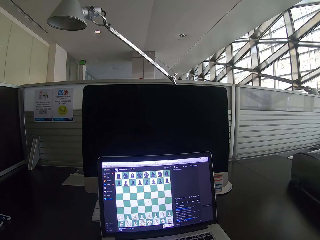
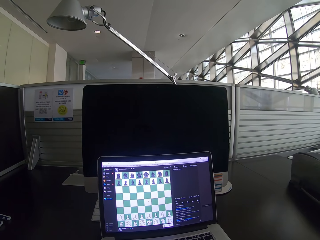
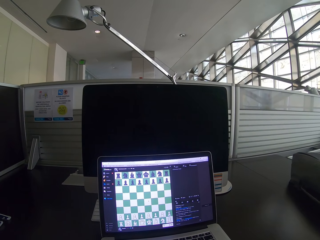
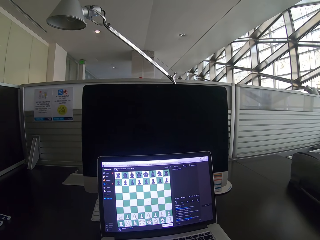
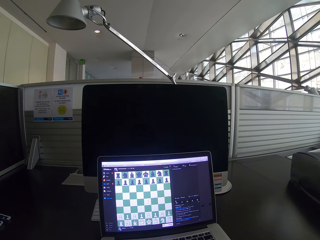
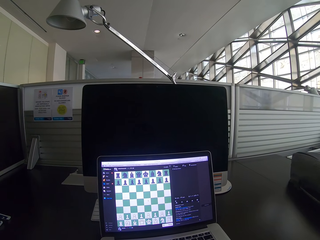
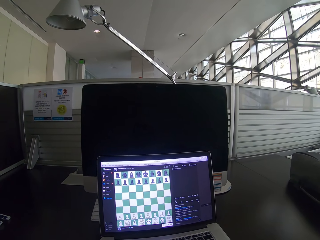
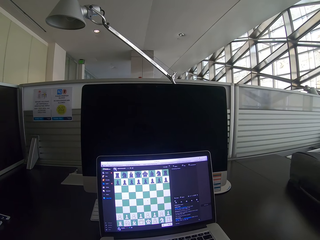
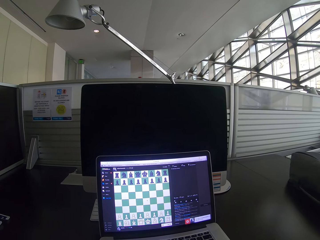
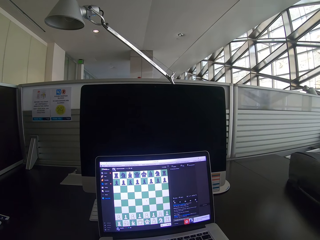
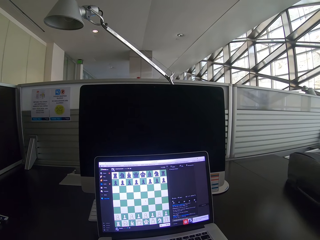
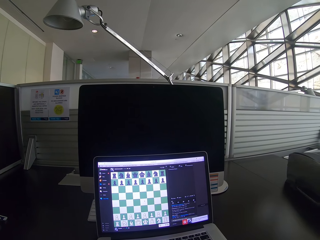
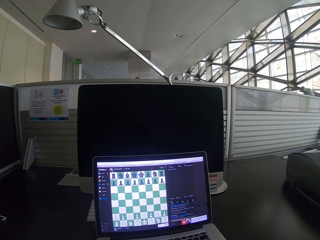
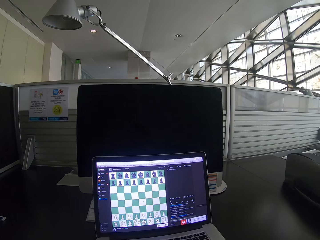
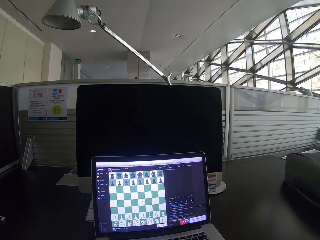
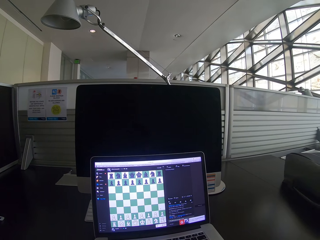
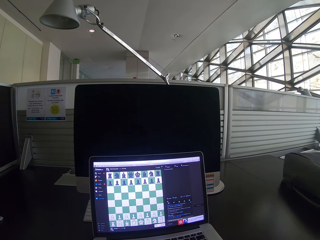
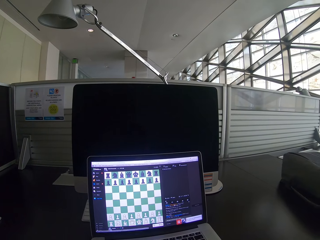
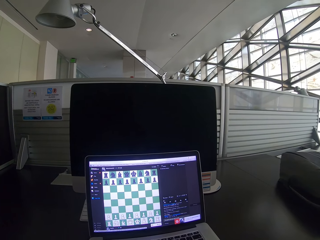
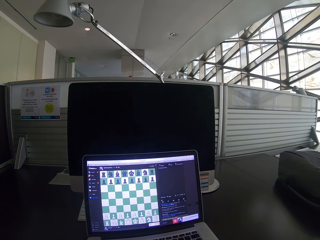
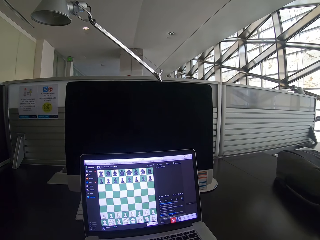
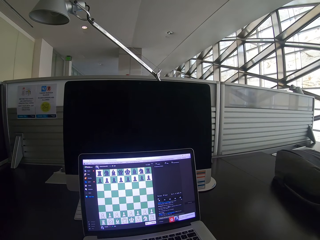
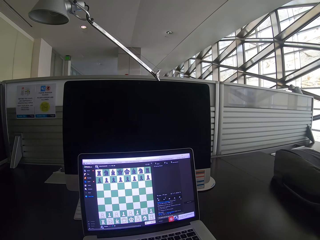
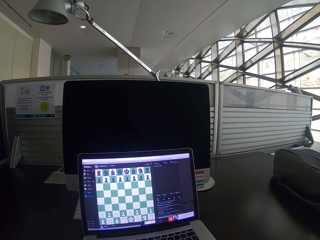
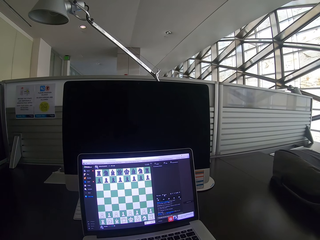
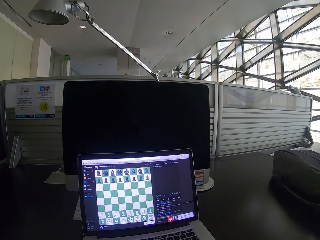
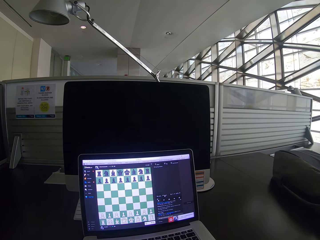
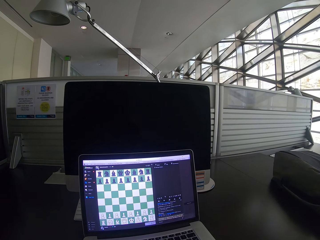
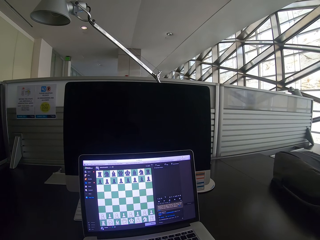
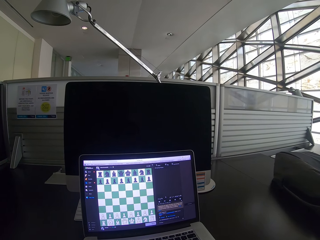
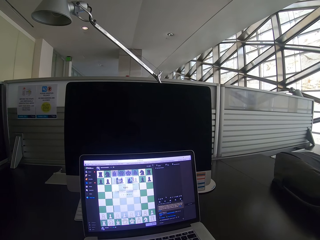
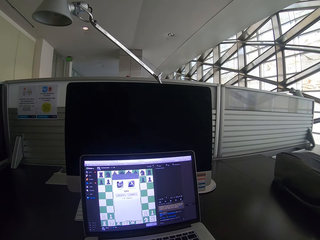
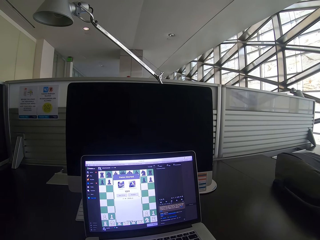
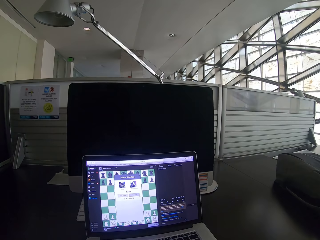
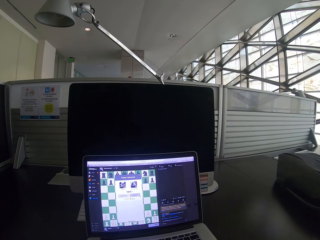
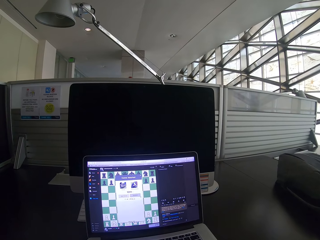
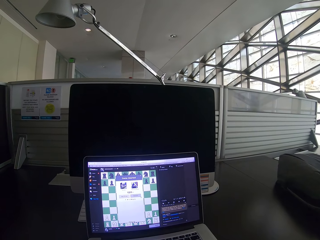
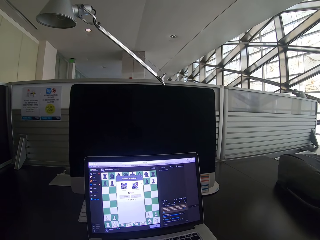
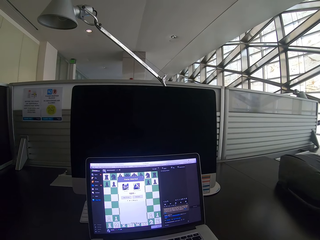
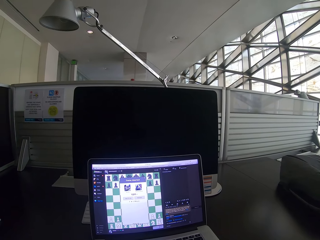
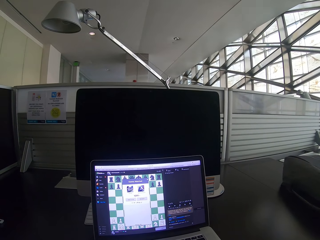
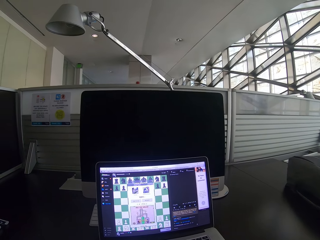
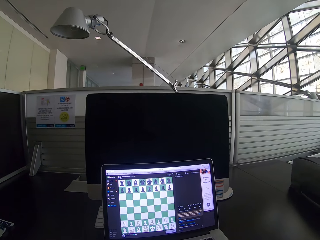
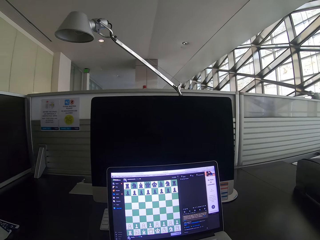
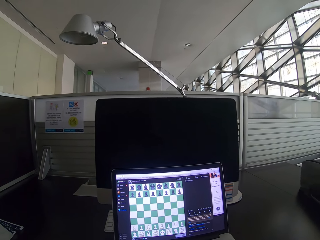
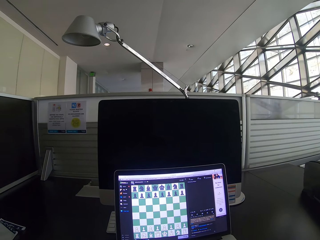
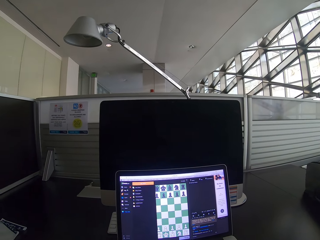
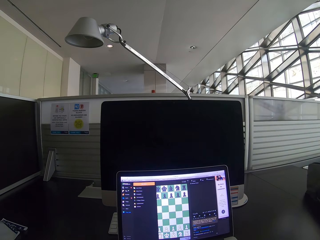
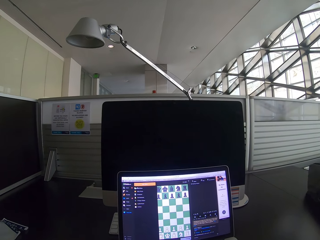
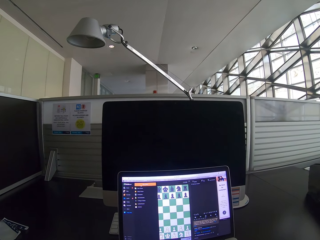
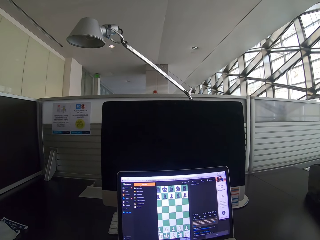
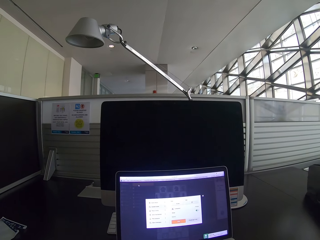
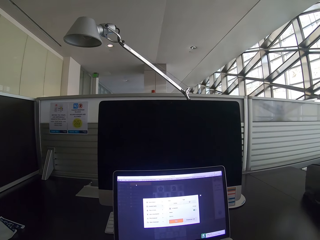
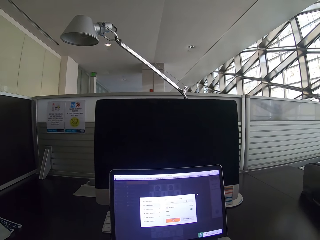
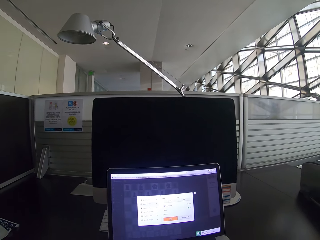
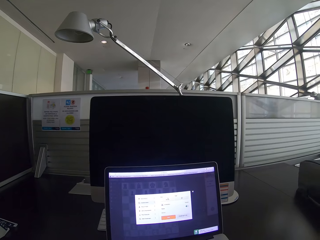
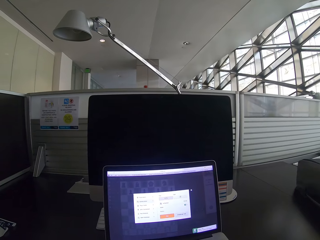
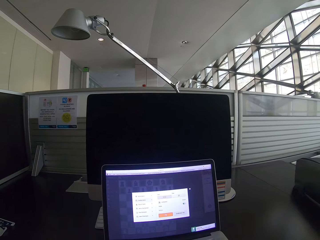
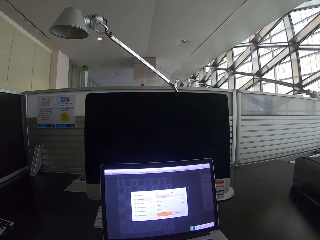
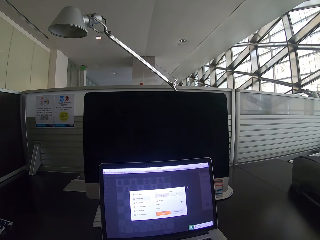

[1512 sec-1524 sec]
The camera wearer clicks a laptop.

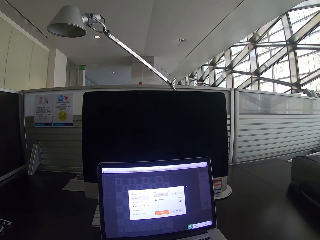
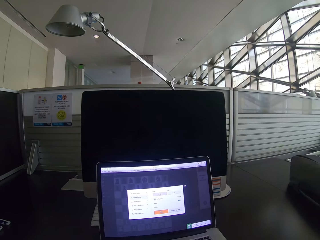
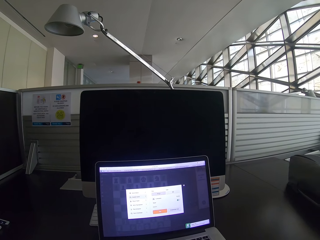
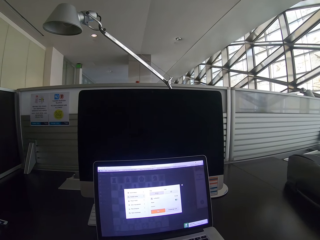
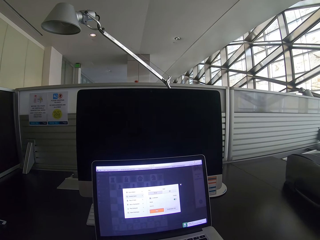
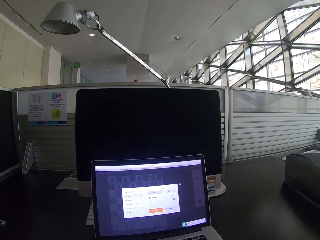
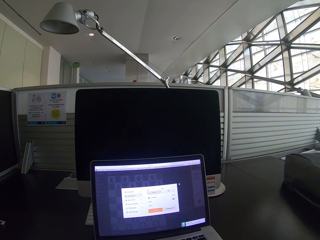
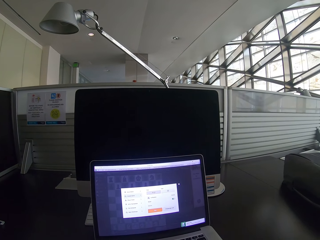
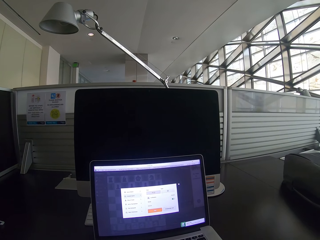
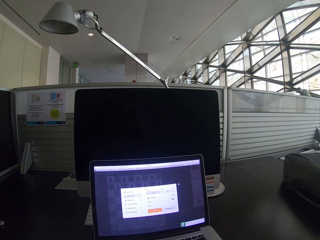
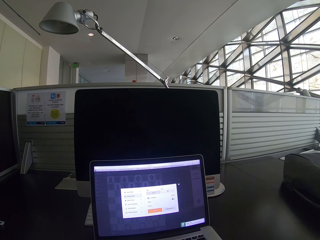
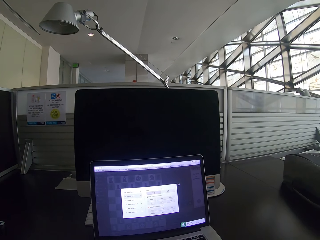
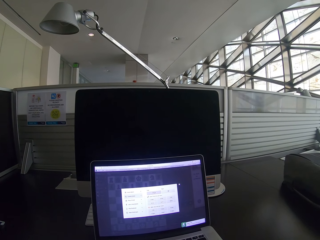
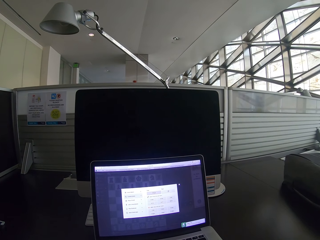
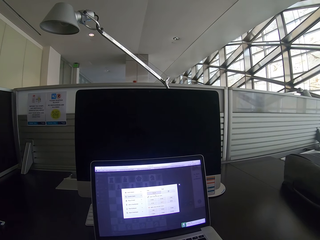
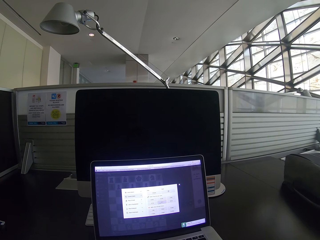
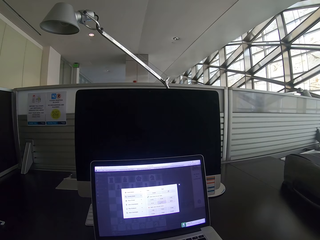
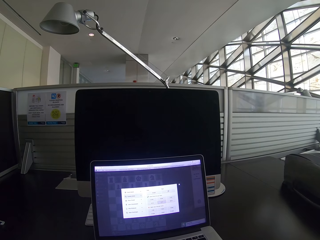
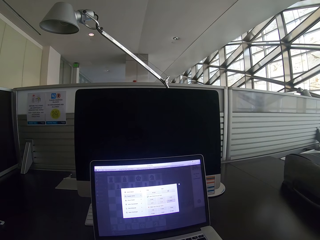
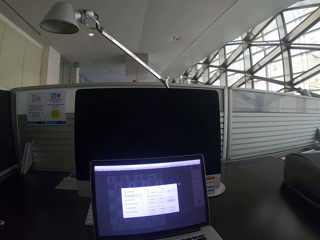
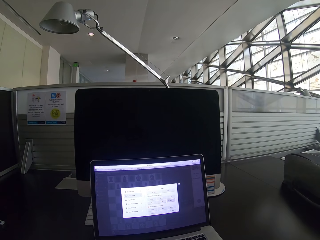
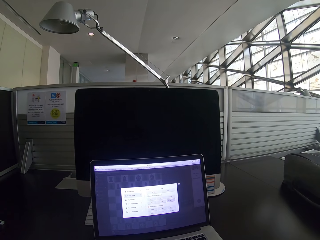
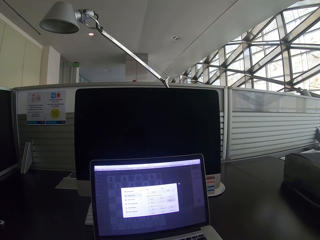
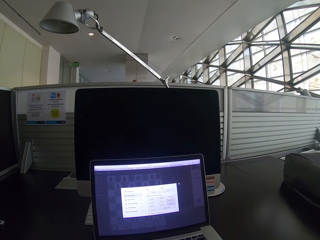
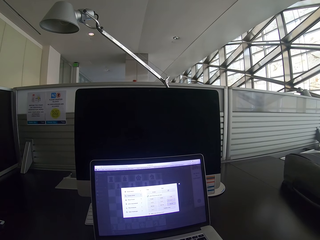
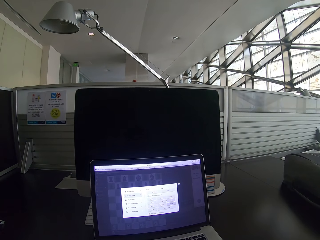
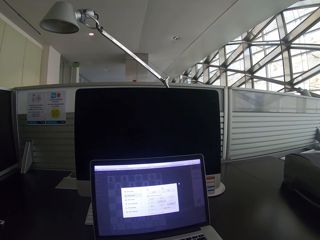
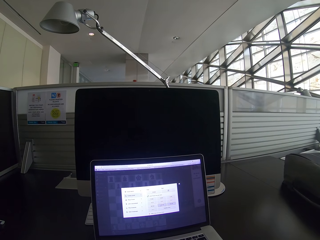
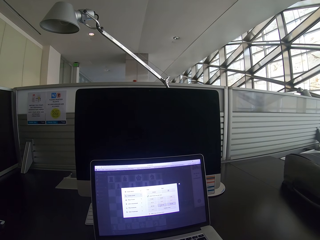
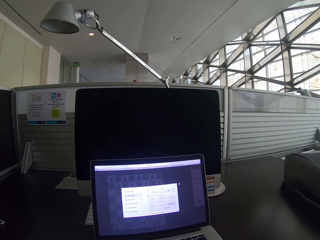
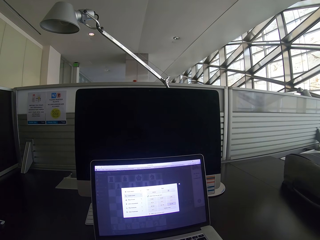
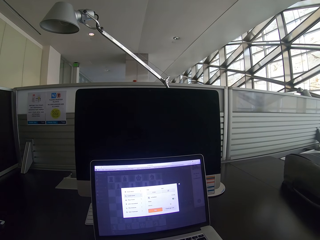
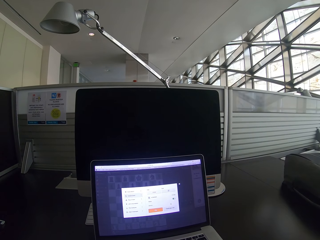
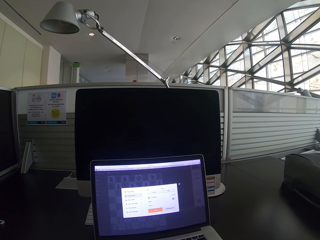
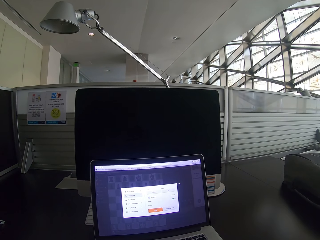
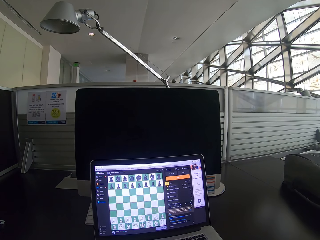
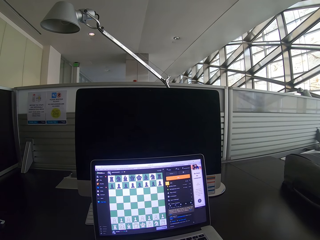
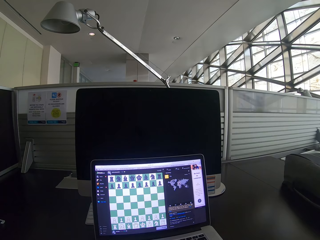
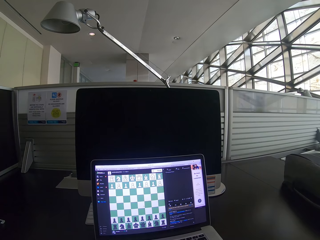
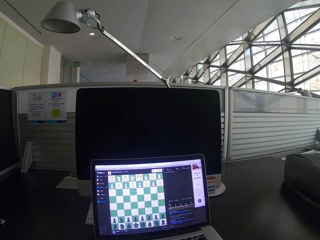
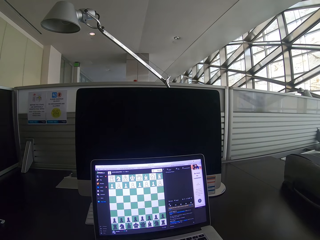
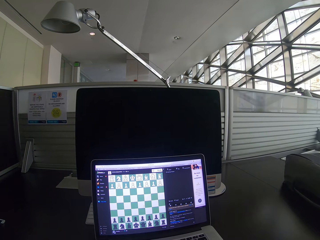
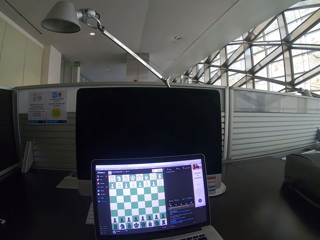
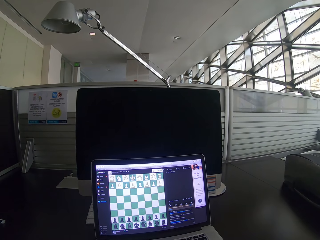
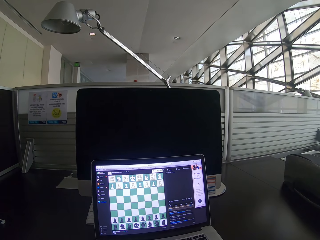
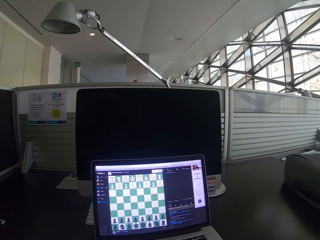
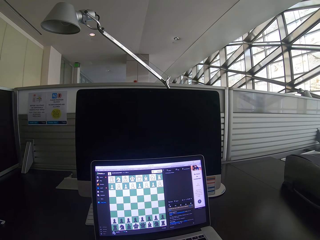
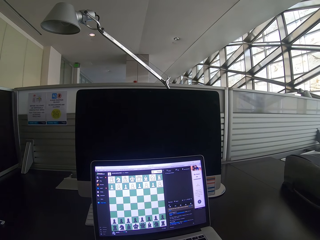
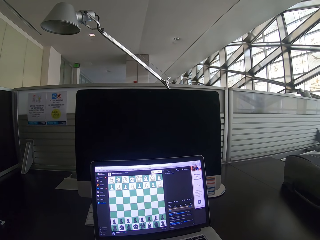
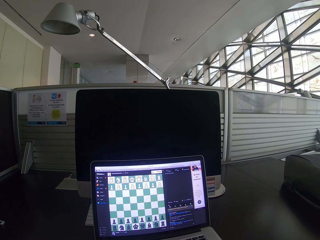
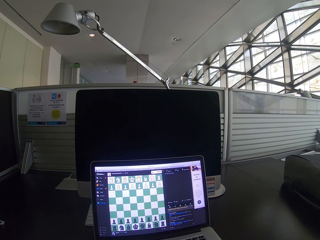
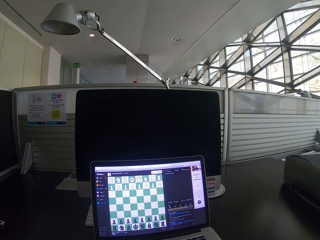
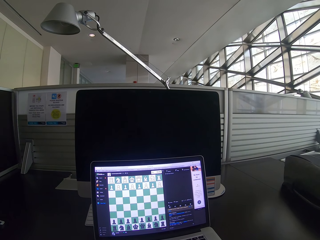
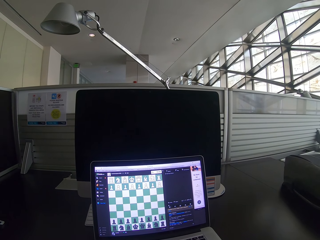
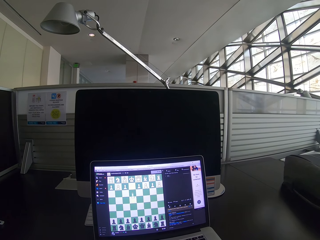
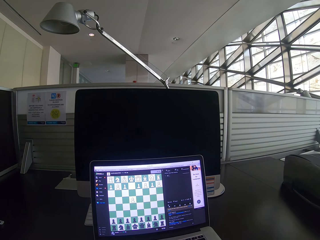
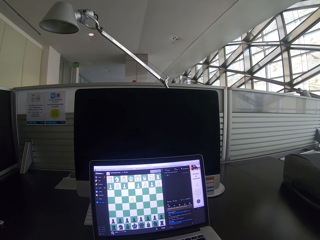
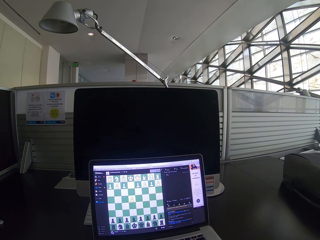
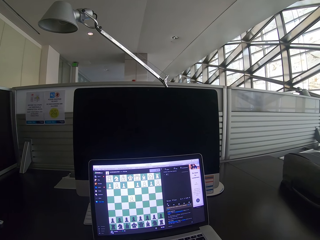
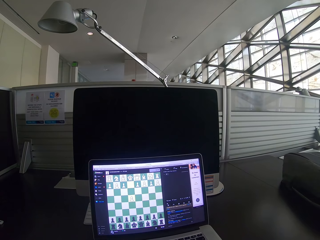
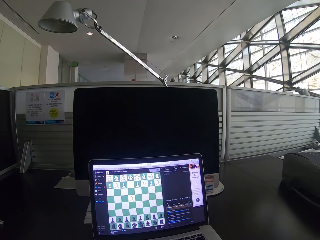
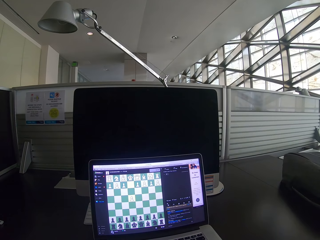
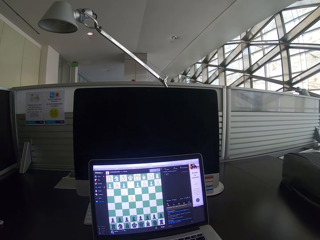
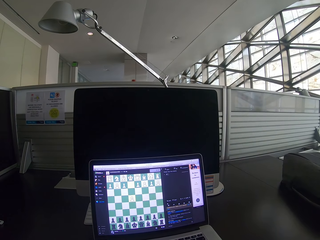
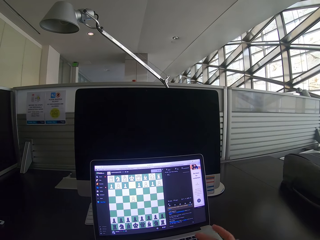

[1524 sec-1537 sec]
The camera wearer plays chess on a laptop.
